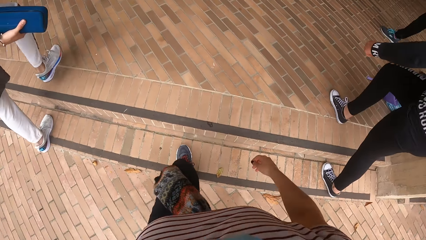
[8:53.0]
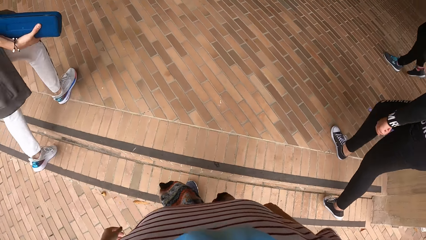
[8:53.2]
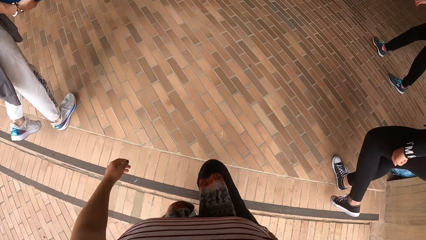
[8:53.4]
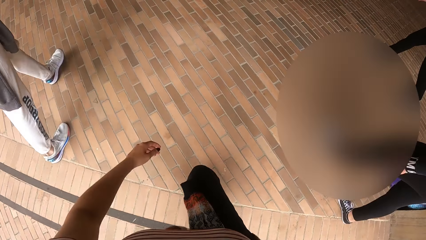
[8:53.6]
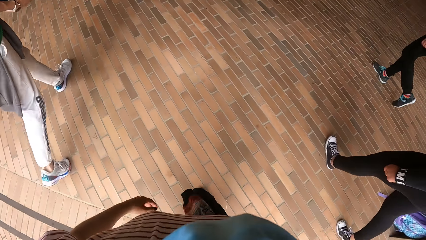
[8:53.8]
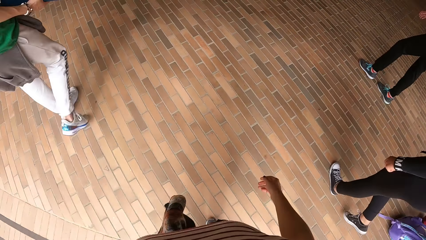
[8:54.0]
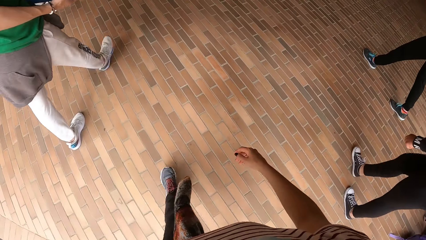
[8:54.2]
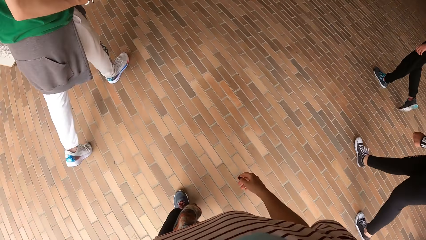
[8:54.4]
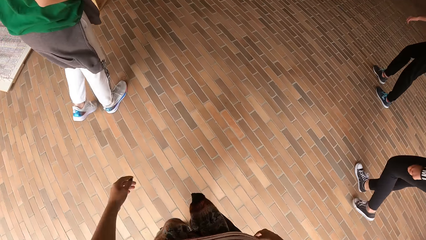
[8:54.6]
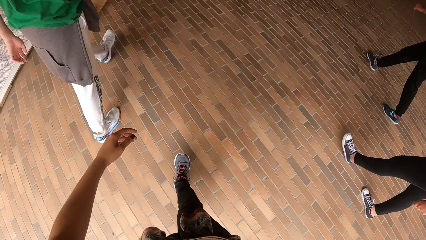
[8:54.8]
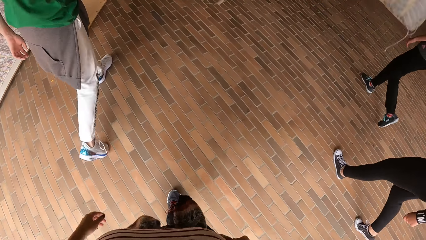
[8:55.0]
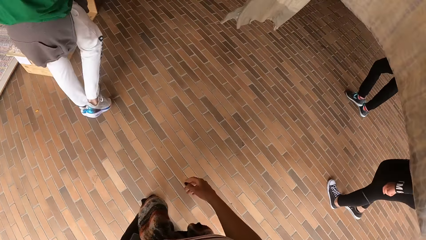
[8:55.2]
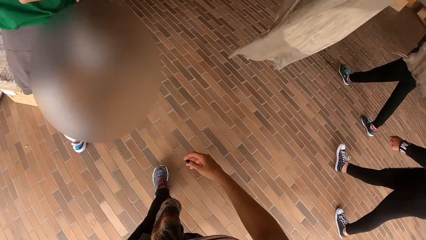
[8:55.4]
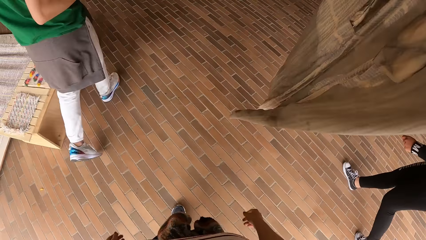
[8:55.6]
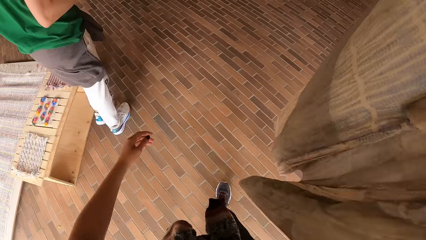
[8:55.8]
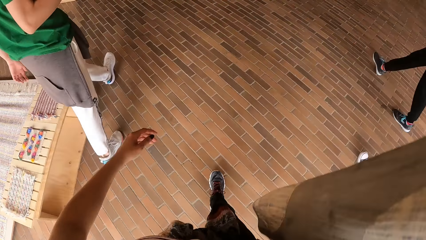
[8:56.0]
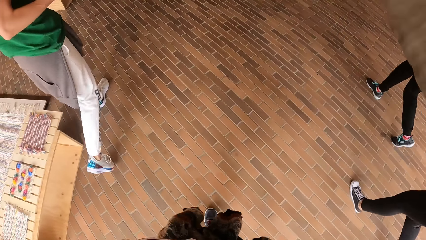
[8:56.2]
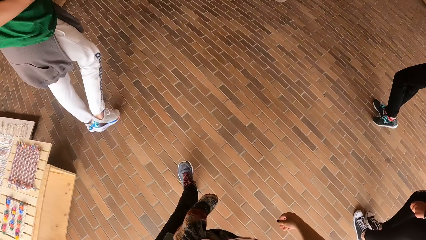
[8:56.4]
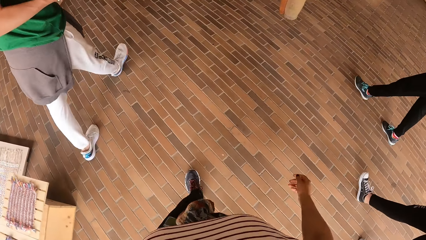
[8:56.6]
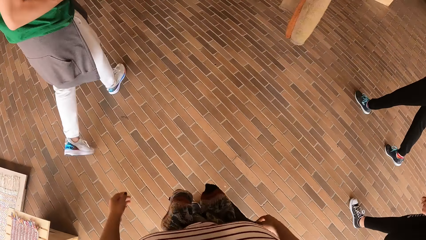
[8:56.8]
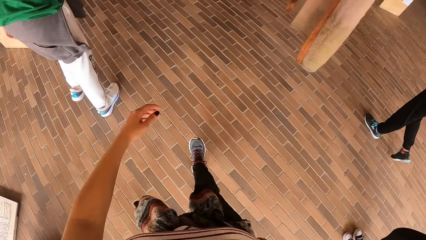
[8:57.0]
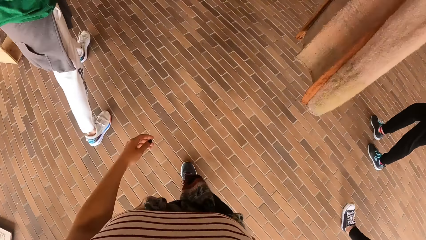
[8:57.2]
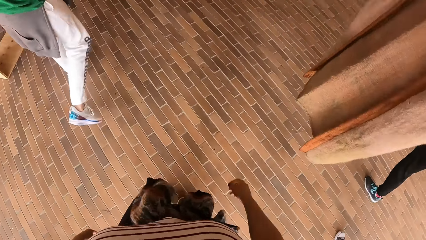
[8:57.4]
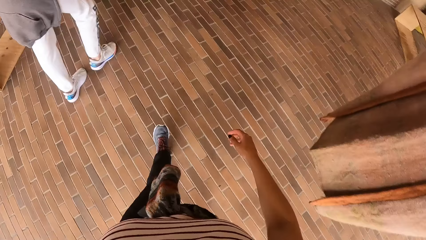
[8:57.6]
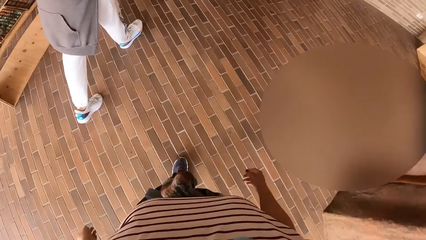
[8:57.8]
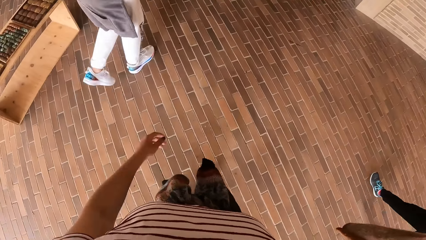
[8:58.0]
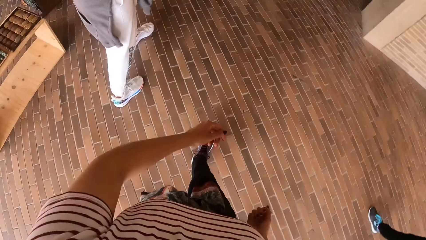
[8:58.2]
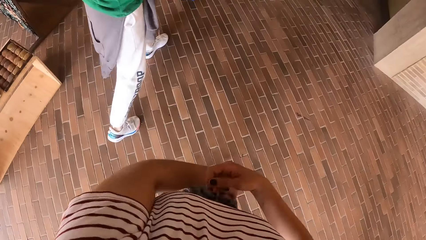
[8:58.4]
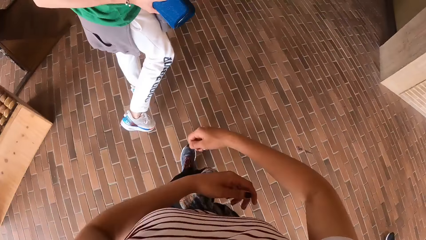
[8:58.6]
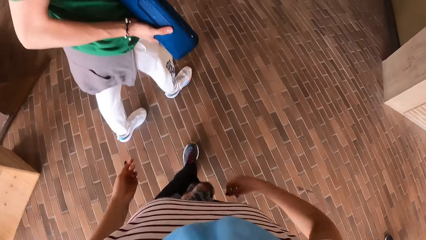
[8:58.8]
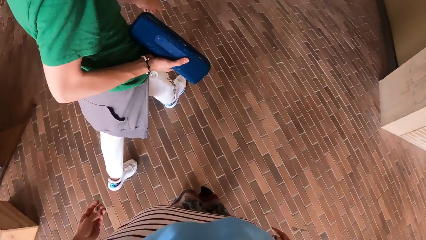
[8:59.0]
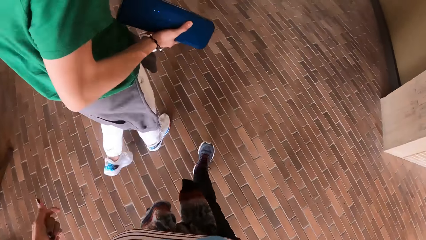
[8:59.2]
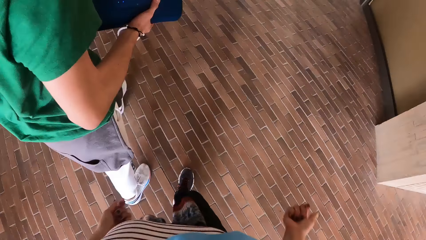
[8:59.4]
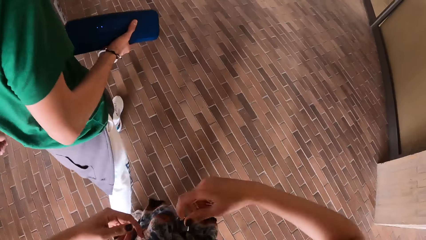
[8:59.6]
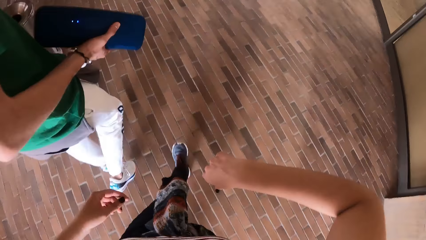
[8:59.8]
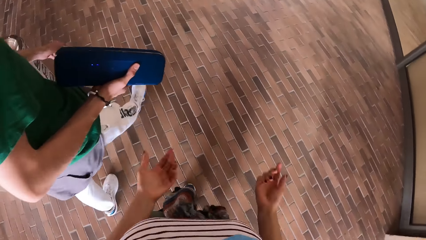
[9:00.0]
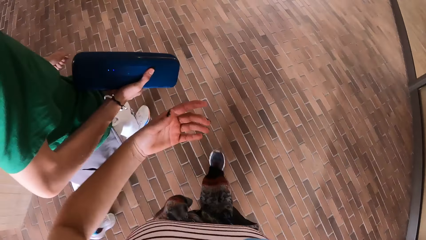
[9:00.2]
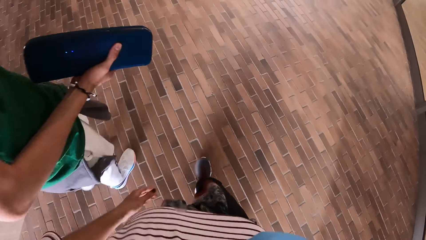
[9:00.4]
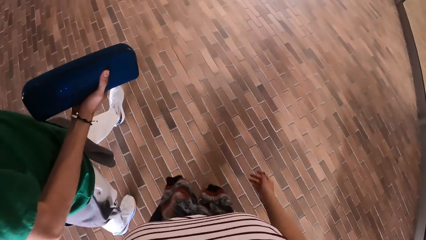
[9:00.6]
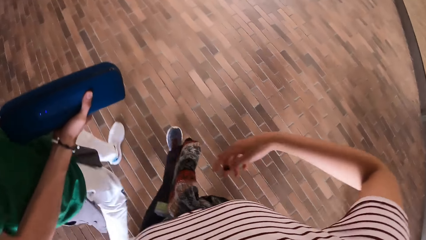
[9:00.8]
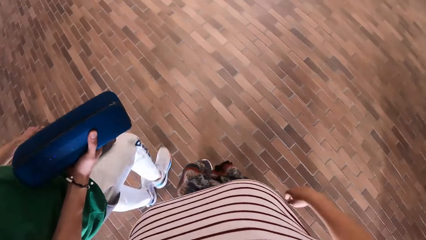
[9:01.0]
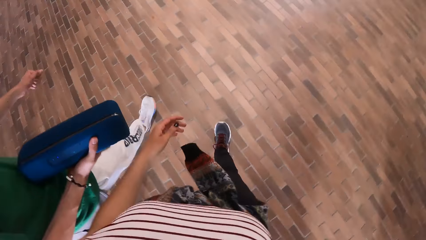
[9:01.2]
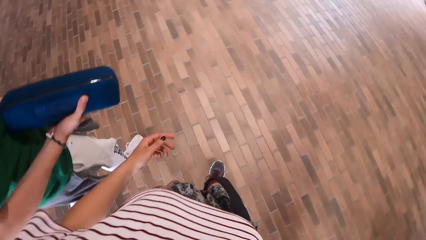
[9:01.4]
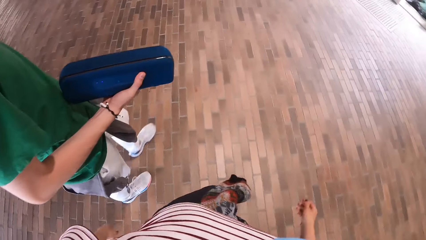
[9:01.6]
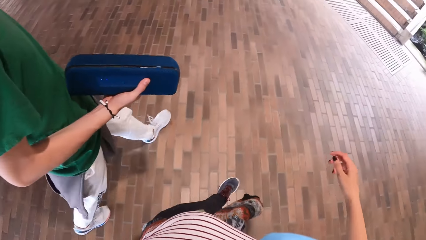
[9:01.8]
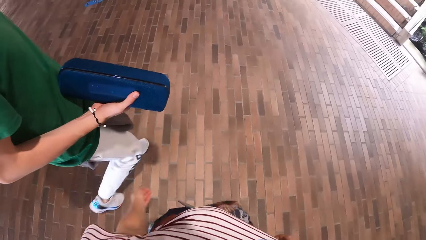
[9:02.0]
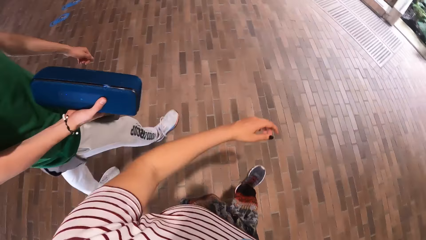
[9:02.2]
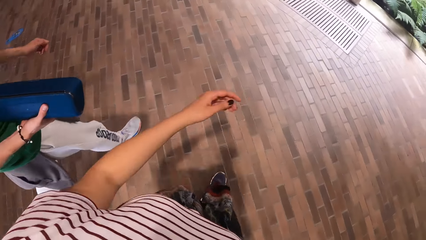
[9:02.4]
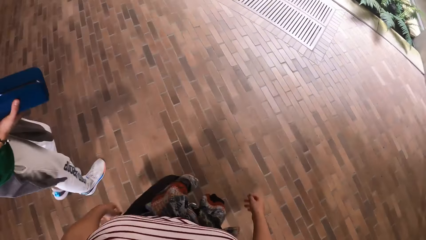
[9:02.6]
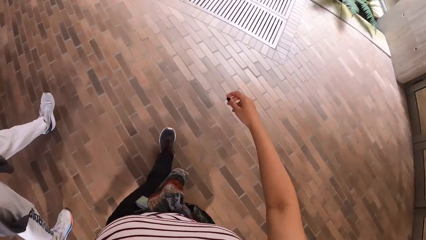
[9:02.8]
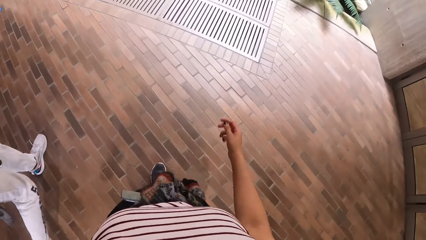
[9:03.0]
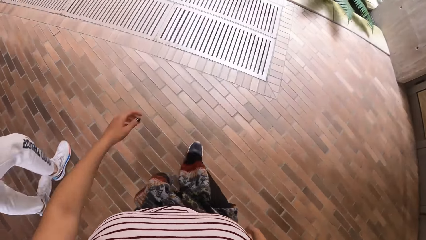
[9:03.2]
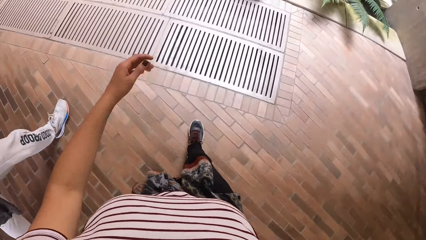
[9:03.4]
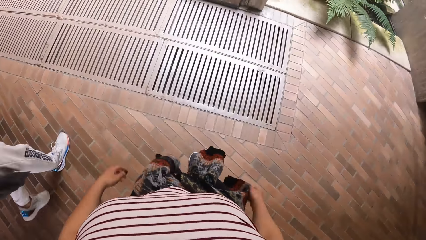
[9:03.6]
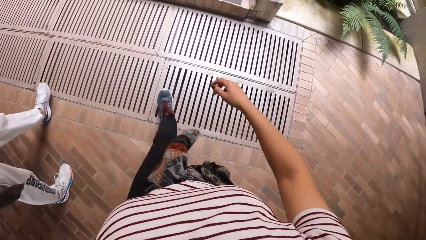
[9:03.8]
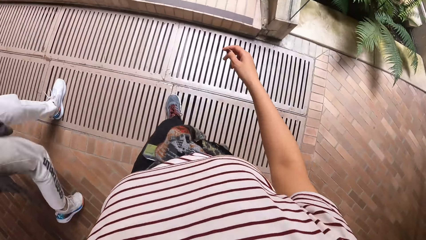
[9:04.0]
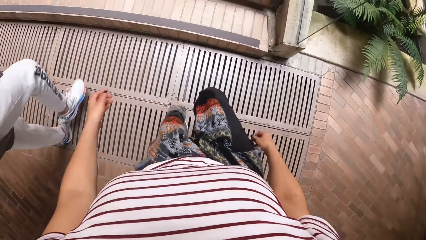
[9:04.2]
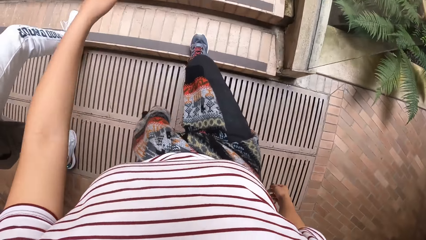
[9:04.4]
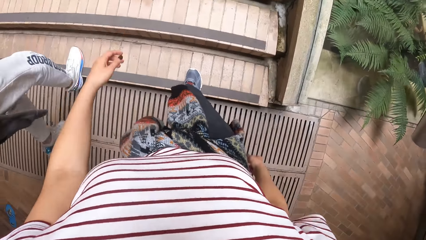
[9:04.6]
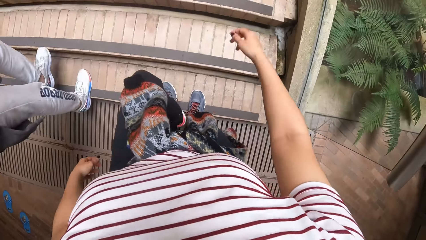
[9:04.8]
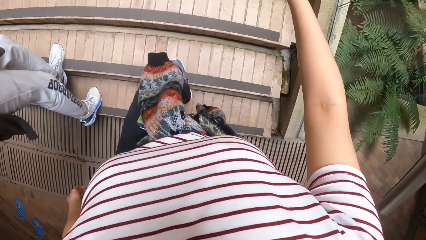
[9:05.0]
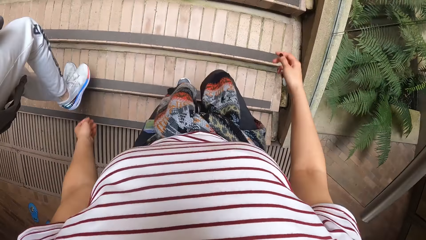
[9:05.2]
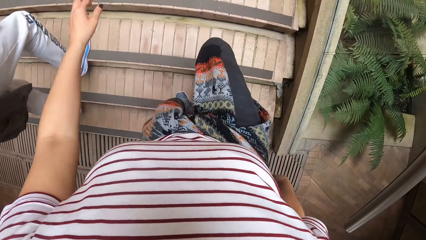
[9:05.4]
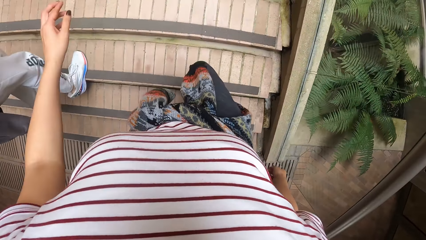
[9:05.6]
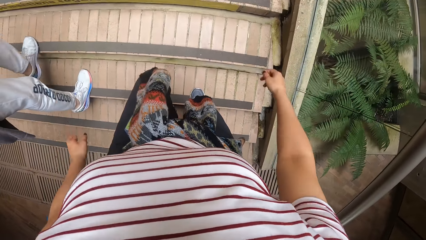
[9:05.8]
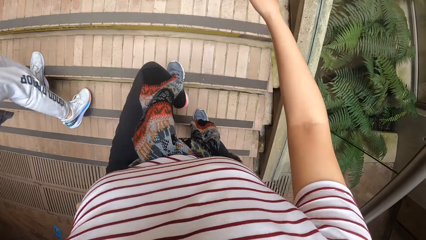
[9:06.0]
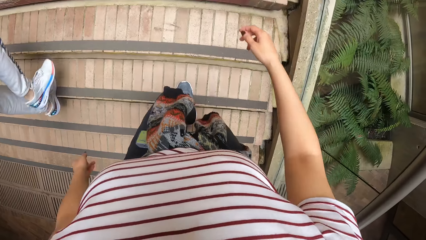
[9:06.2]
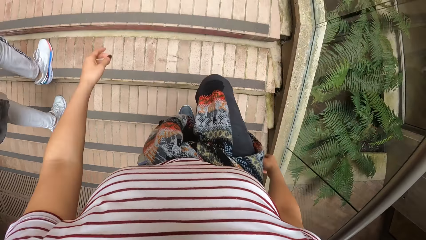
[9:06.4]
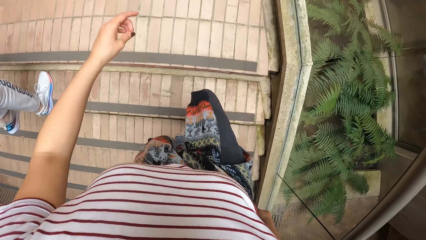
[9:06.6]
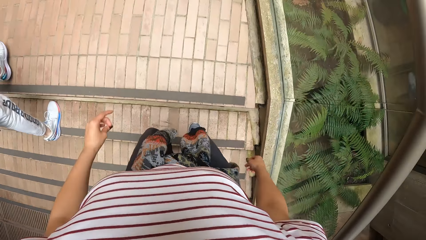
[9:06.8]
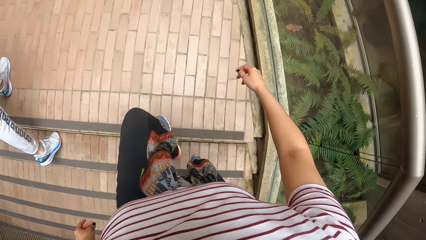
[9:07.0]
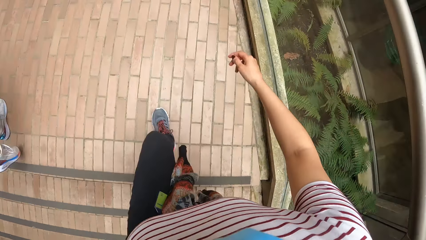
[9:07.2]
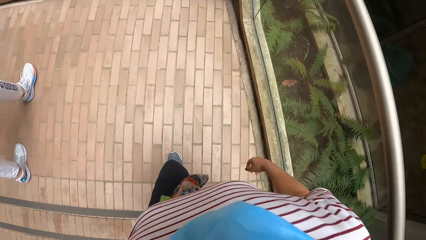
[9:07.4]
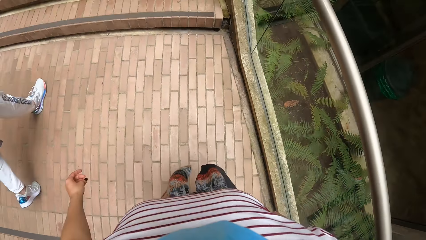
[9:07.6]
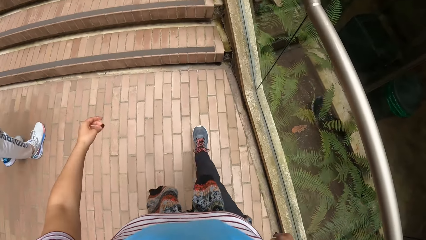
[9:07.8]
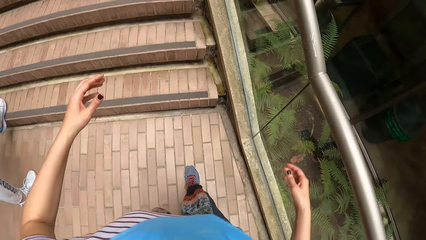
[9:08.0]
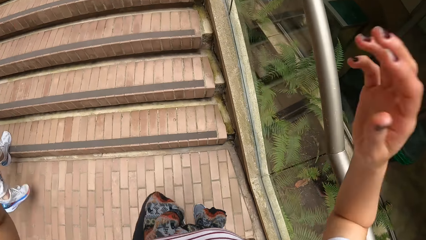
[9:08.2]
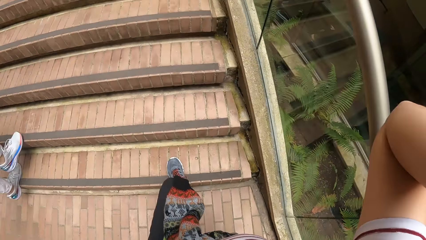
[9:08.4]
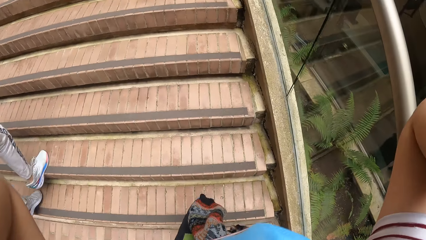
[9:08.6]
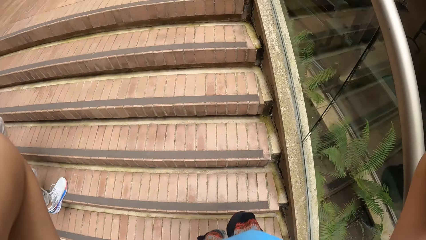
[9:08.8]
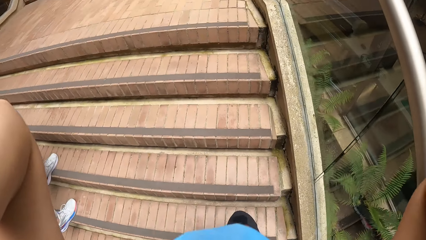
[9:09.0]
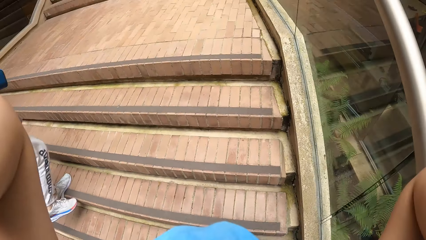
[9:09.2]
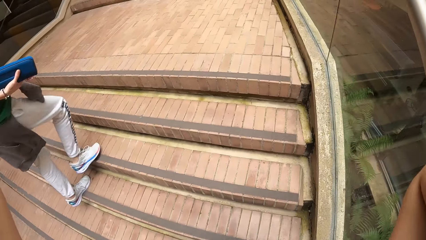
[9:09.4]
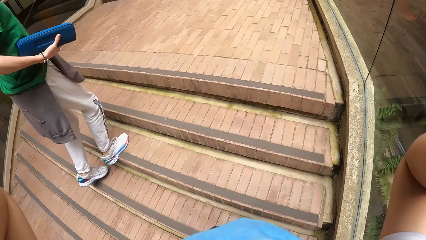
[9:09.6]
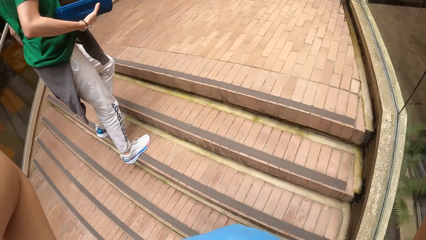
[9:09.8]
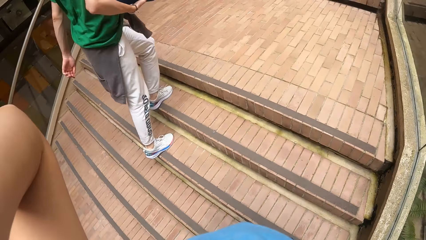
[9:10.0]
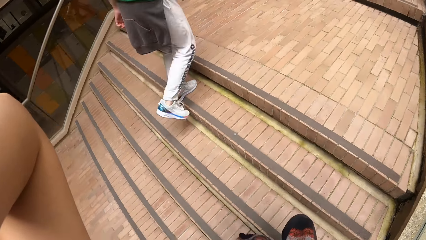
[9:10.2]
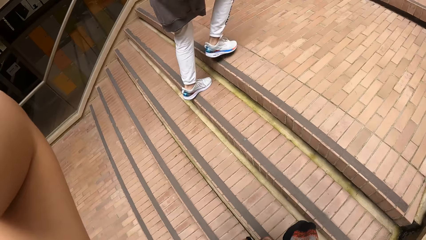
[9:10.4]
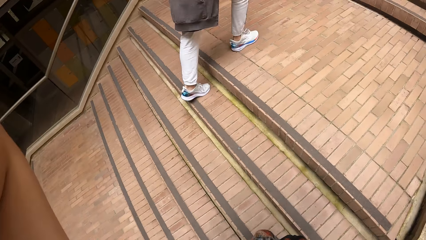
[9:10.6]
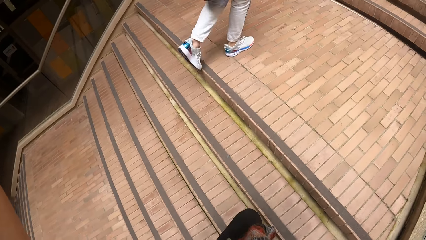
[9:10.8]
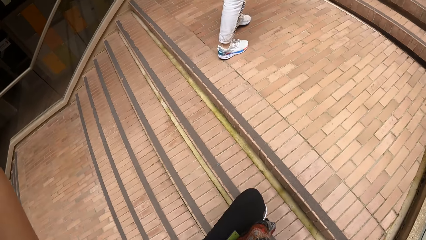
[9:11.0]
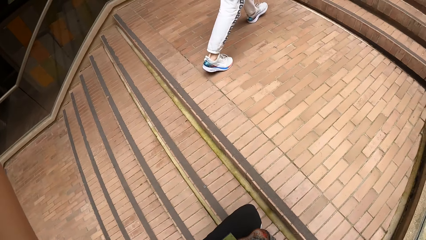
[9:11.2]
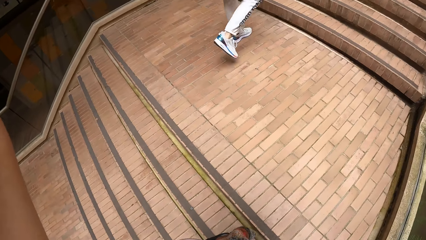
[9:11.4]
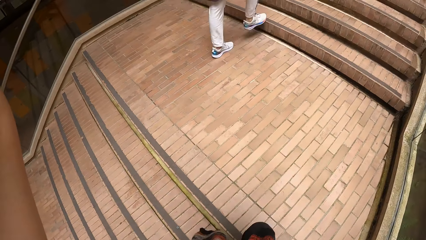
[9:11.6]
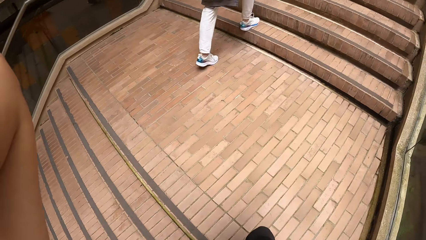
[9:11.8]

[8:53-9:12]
The camera wearer walks up the flight of stairs with the group of people. They walk up a flight of stairs with the man.
